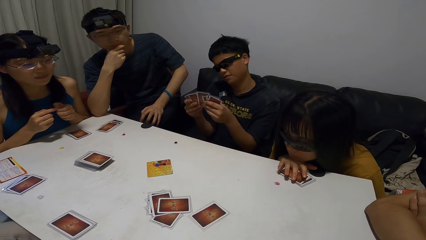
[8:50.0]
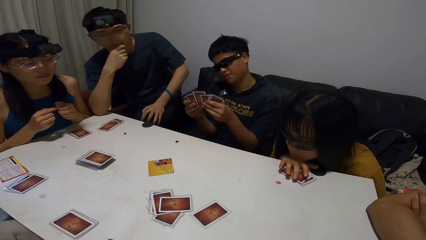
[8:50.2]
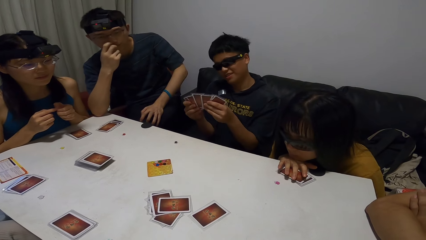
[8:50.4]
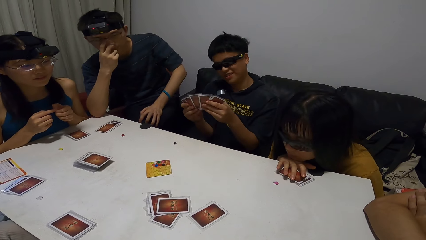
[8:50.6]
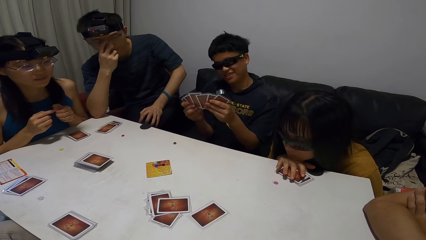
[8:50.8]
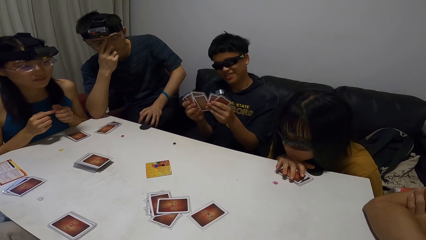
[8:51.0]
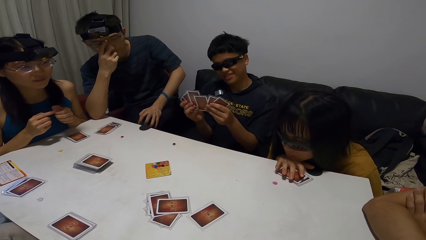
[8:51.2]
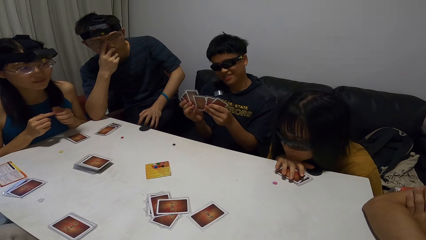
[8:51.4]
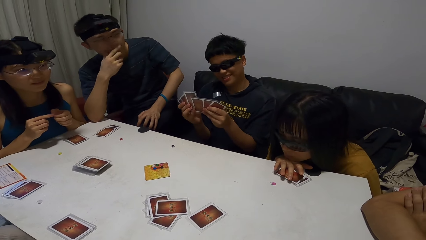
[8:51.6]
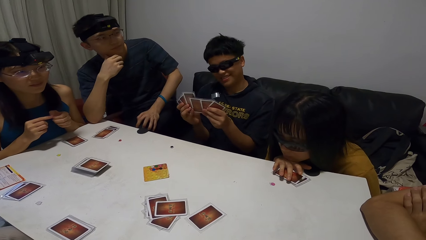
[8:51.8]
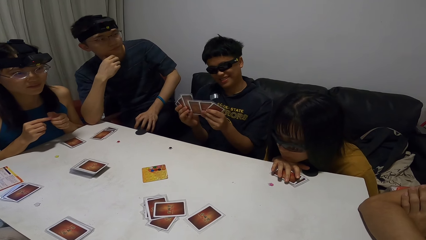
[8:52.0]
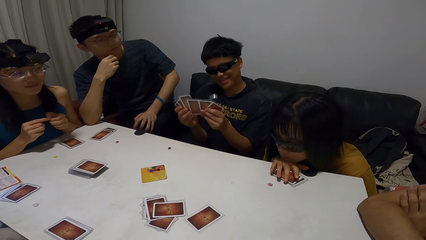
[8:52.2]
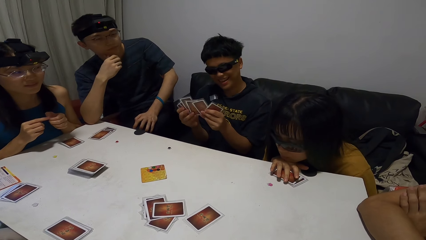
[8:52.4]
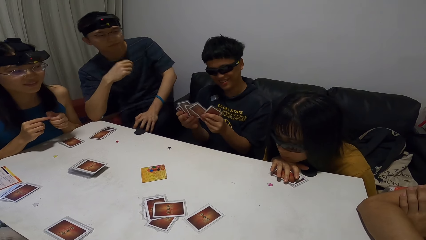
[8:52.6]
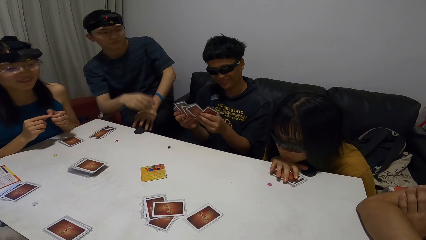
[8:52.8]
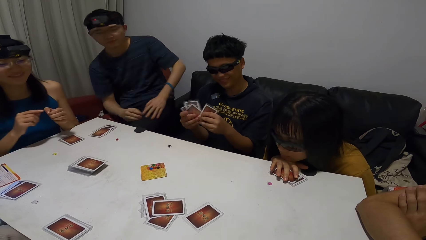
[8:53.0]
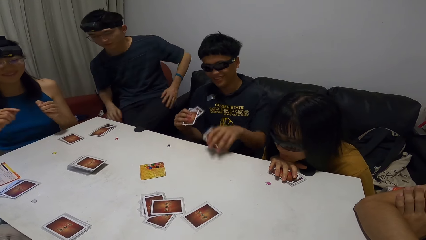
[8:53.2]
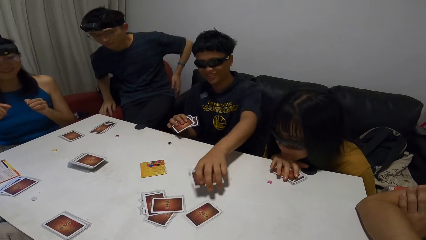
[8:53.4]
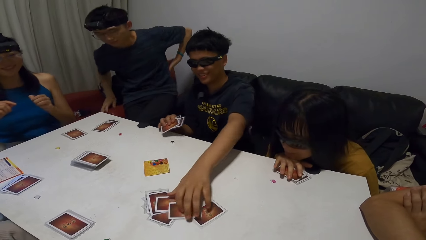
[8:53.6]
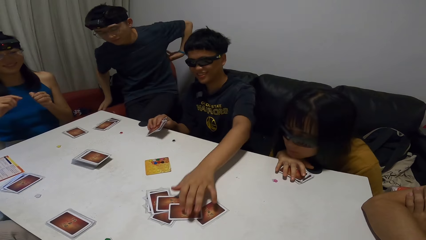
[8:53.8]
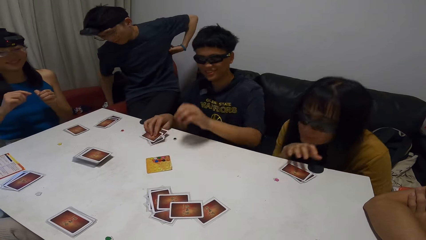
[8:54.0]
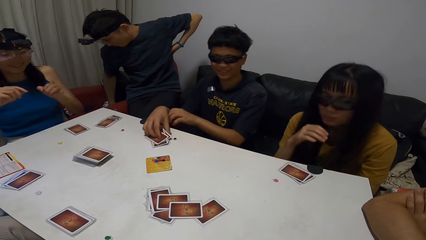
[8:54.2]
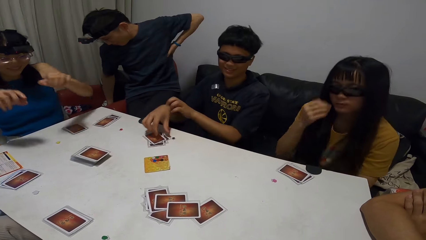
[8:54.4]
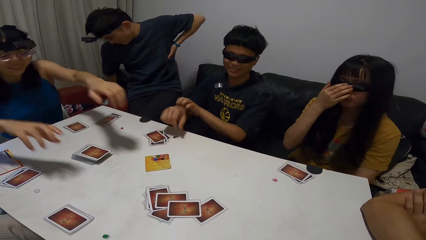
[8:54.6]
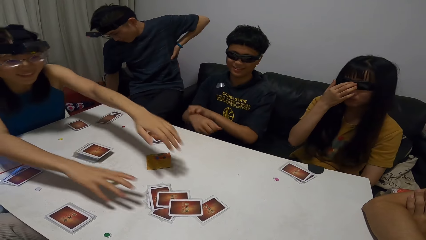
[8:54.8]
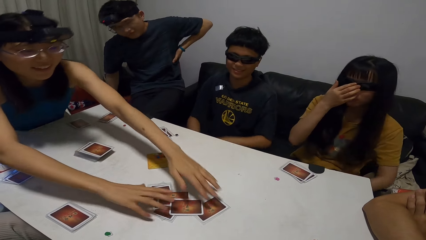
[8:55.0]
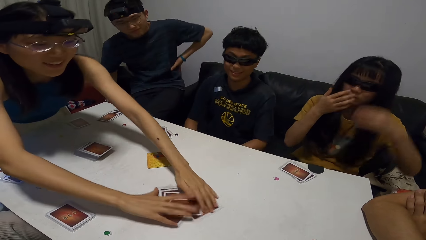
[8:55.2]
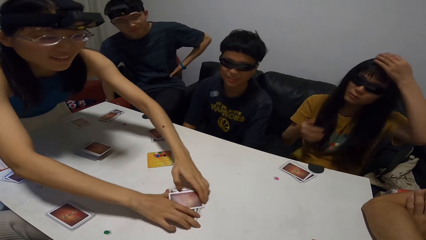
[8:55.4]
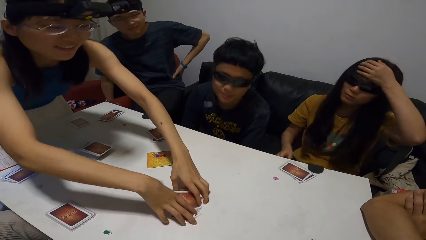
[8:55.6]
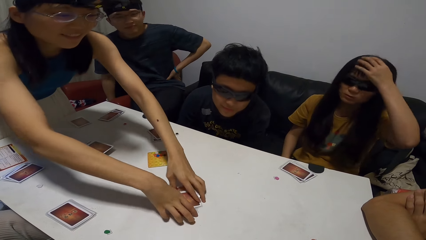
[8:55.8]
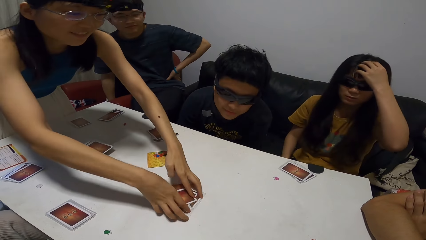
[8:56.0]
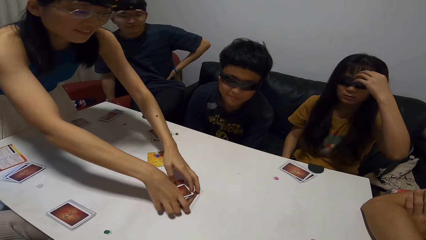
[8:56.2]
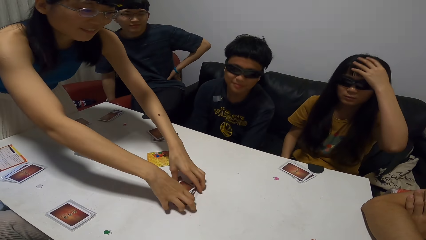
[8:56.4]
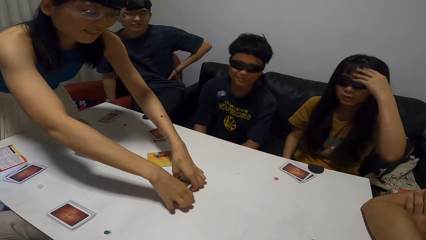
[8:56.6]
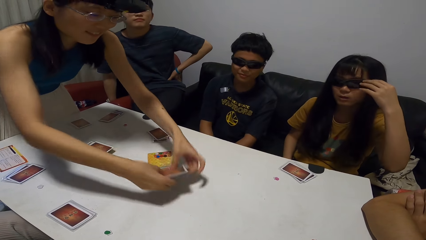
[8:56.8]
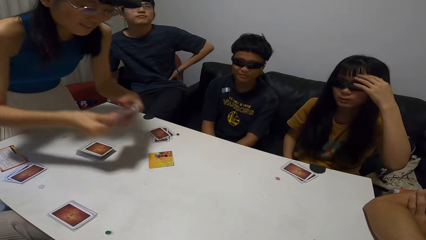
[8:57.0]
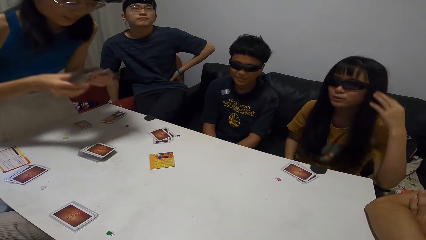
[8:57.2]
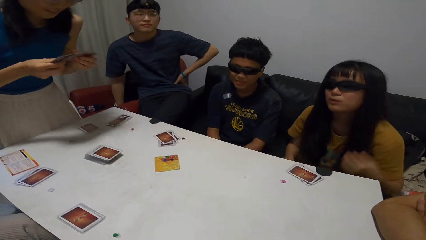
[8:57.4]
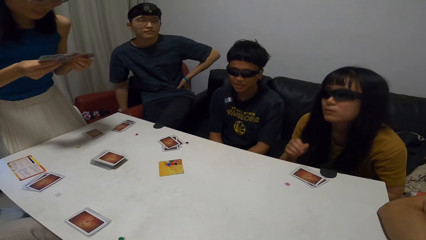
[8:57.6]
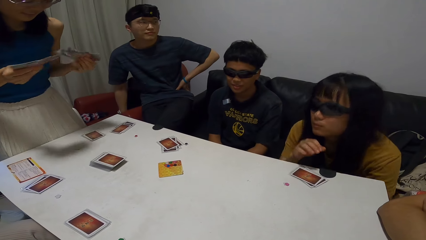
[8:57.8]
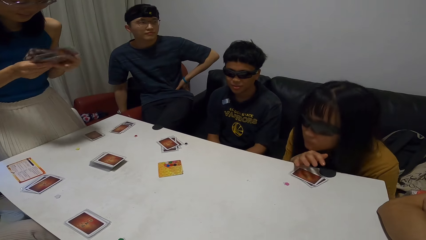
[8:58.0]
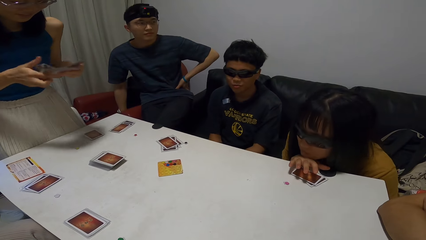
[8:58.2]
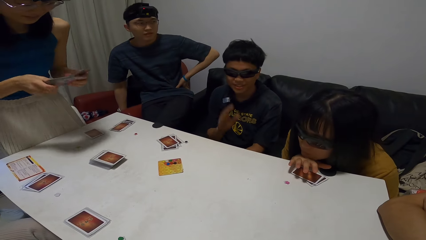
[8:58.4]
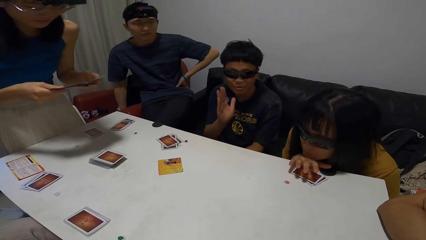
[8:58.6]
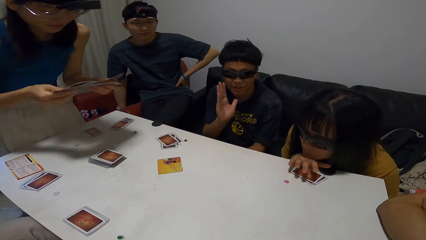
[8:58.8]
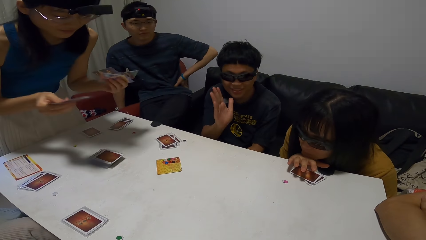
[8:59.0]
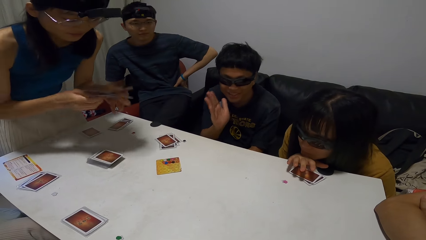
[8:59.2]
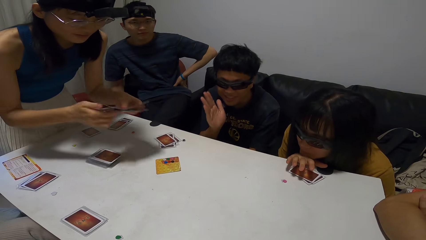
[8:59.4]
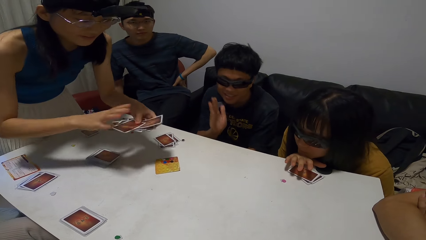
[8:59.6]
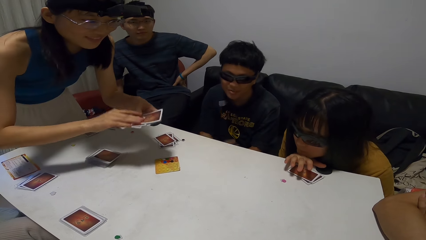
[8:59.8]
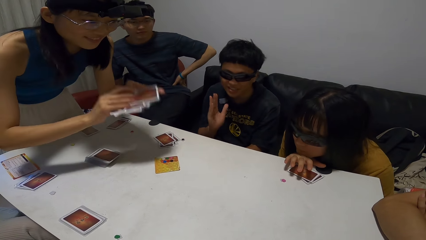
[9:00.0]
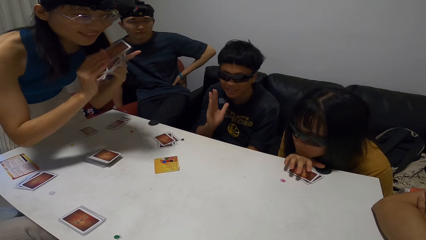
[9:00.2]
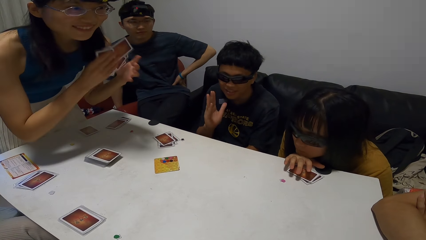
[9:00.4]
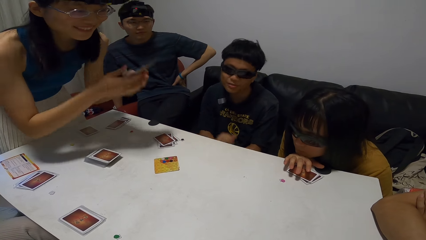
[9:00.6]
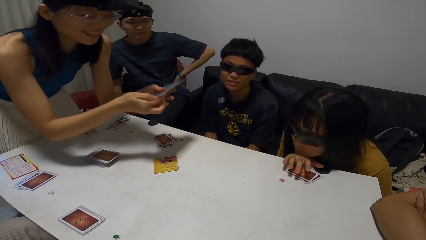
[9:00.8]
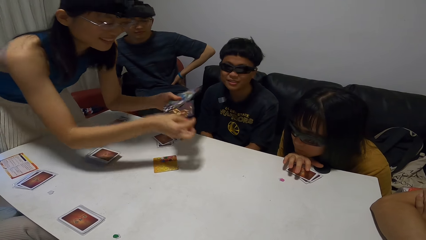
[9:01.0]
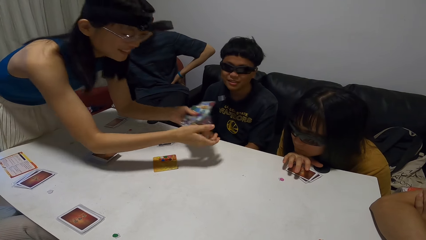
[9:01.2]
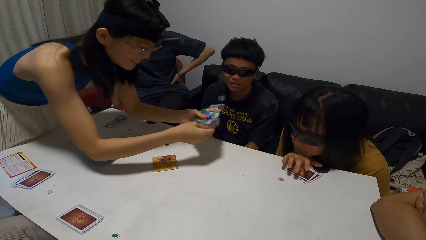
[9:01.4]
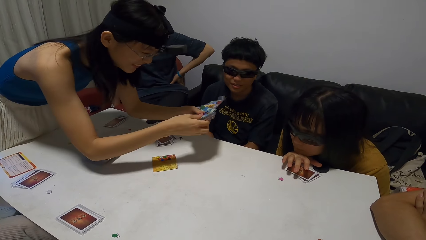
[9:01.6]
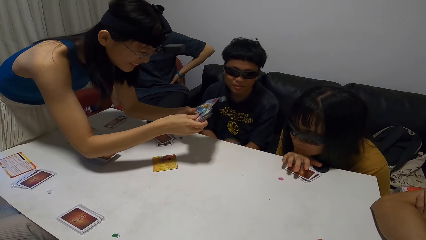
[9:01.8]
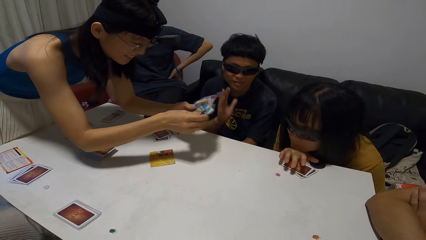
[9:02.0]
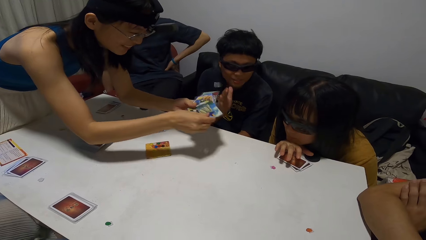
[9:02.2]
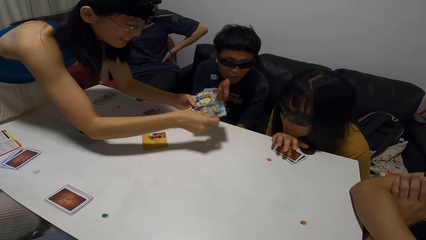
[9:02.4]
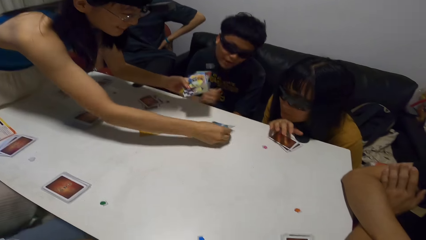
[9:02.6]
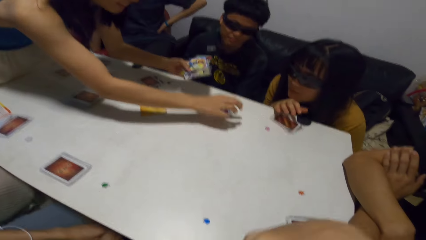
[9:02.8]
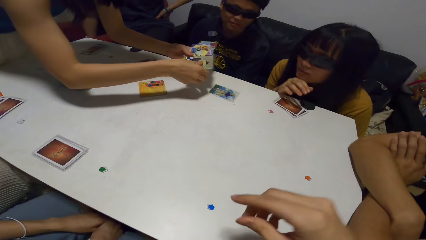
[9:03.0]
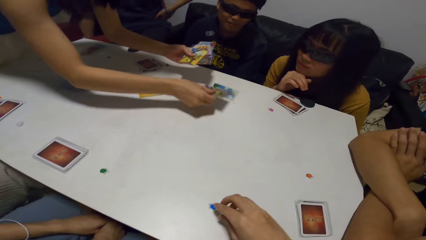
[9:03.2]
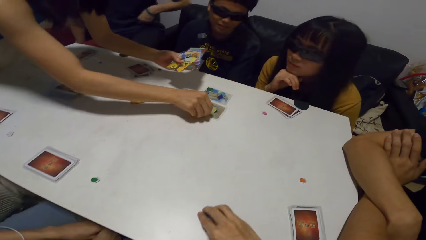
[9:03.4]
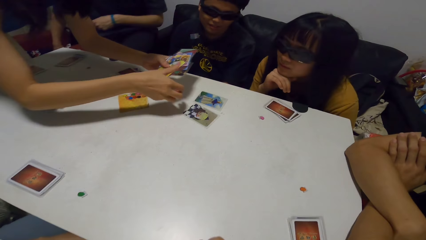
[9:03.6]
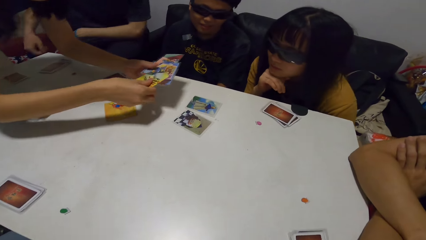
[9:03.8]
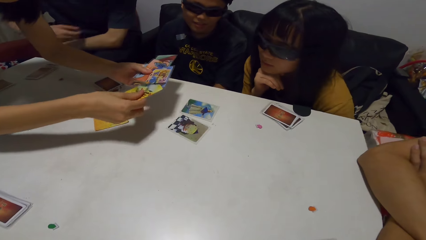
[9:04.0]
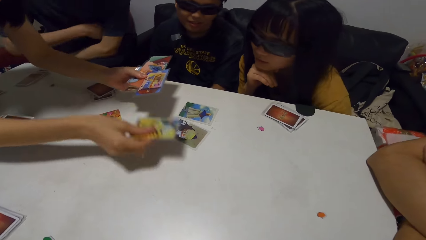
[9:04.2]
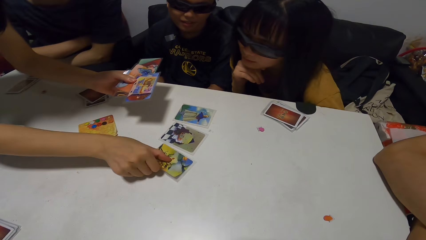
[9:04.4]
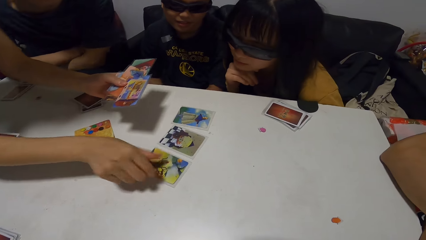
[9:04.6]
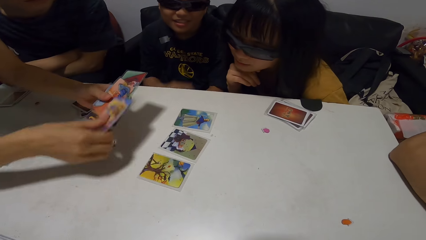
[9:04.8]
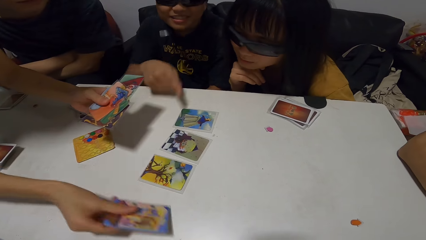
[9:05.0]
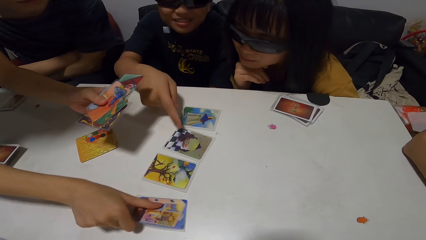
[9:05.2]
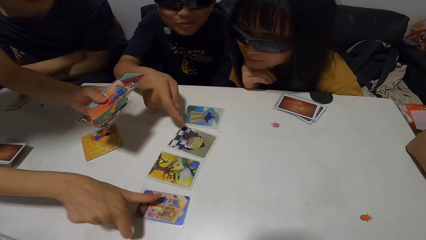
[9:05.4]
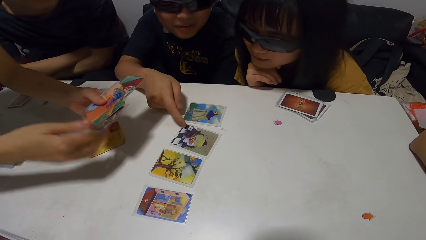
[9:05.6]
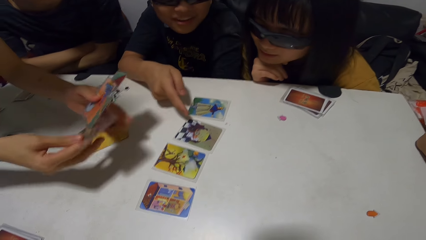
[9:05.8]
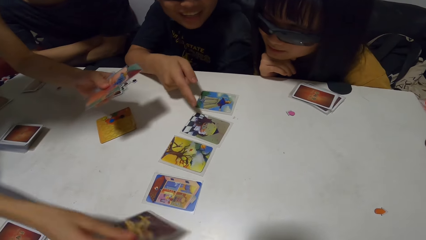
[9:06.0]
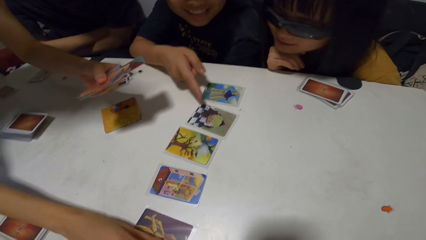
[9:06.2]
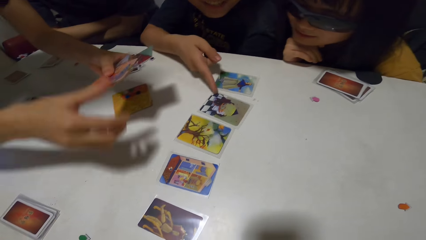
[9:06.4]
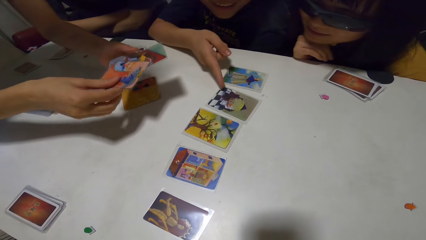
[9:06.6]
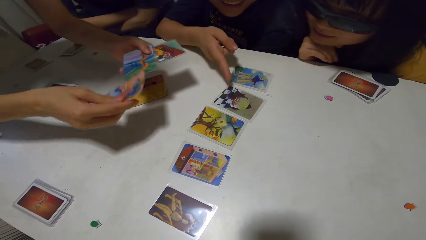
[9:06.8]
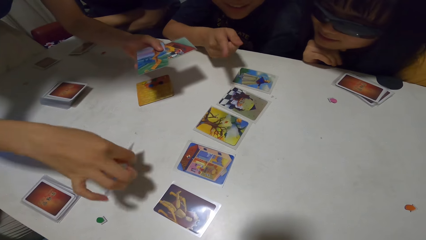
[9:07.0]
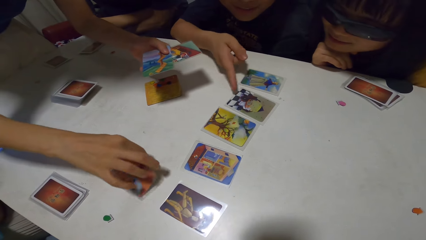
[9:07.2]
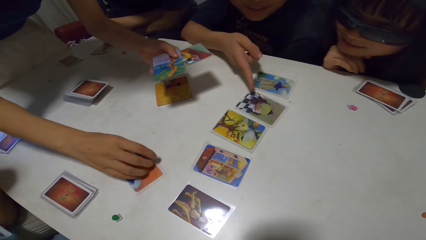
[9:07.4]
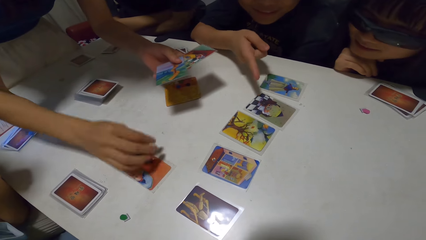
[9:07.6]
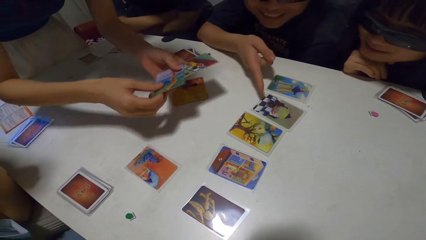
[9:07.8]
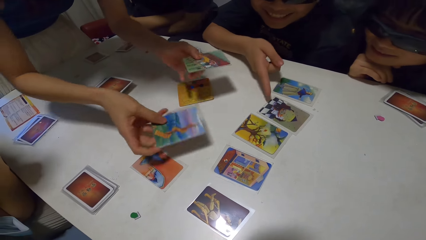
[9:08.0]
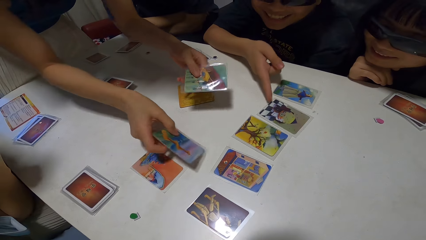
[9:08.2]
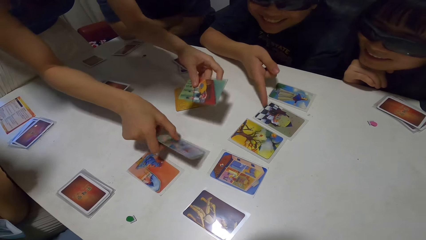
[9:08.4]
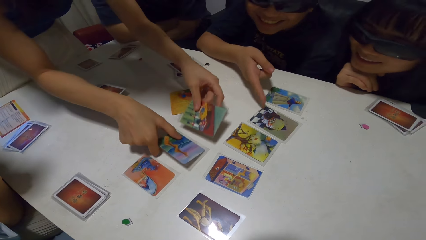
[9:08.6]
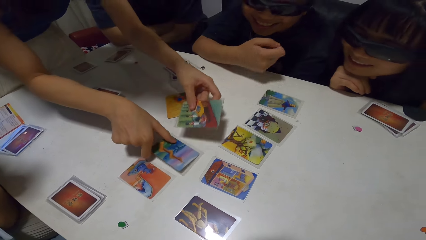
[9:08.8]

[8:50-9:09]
A person looks at the cards. A man rubs his face. The person puts the card on the table. The man rubs his back. A woman picks the card on the table. The woman collects the cards. The woman shuffles the cards. The woman distributes the cards. The woman places the cards down. Another man points on the card.
